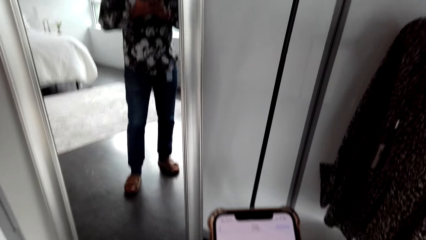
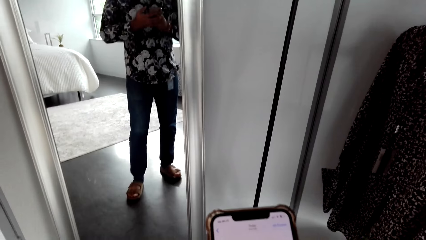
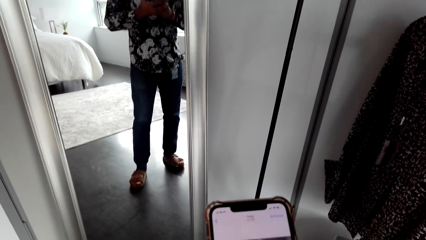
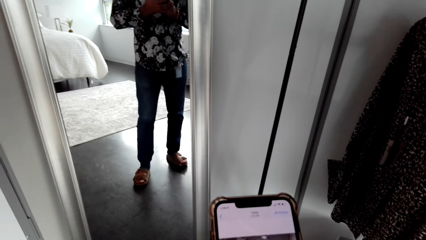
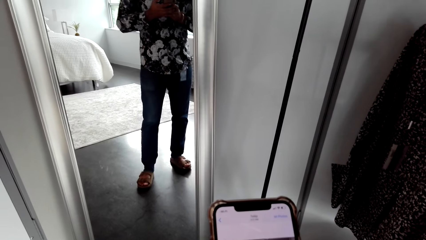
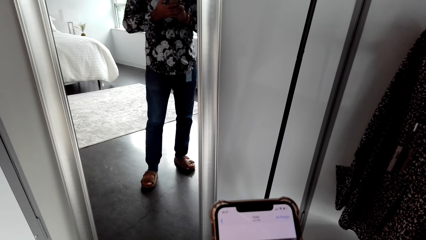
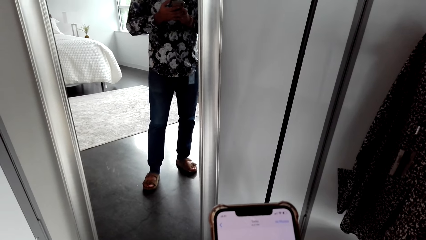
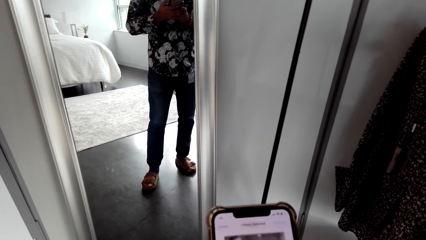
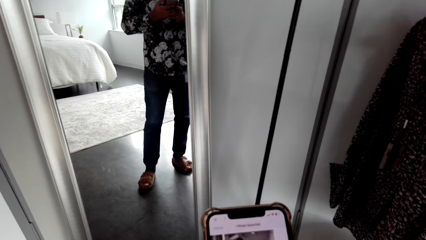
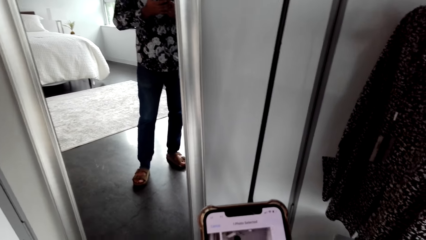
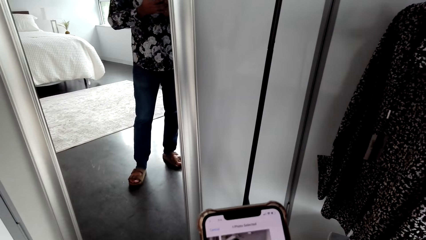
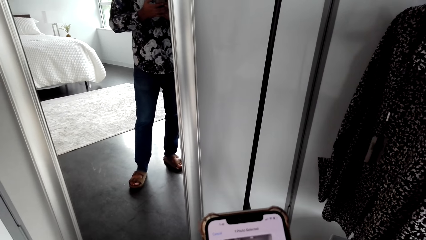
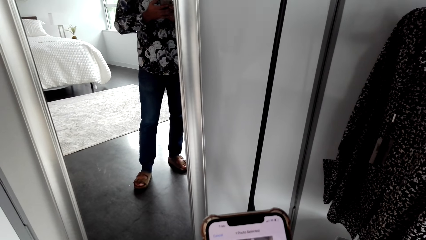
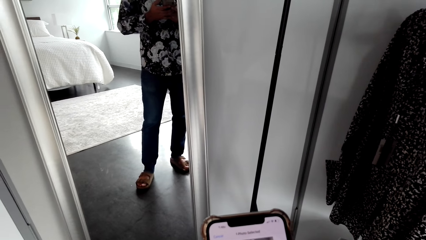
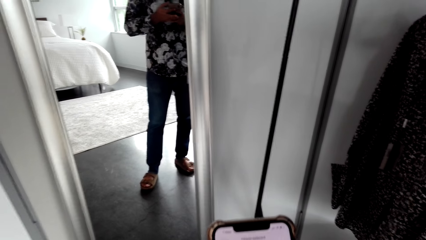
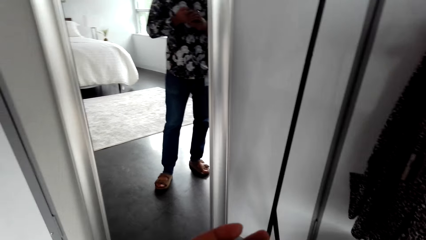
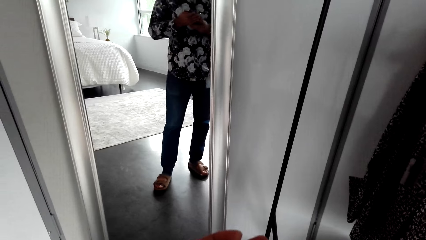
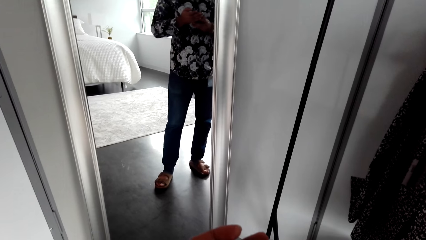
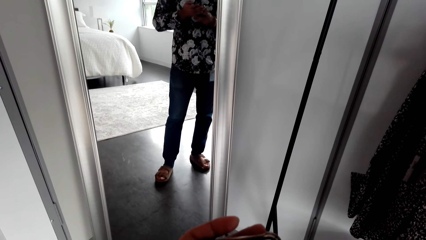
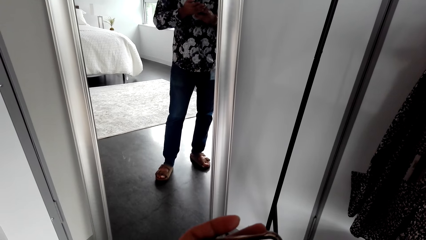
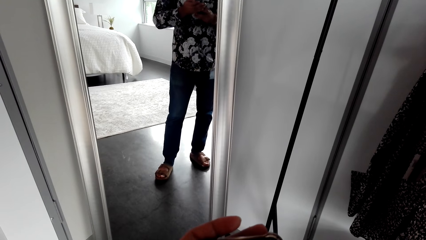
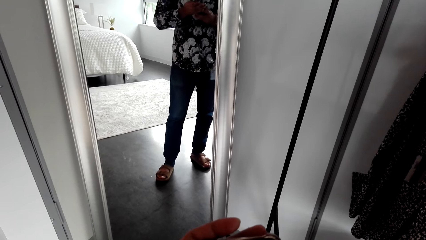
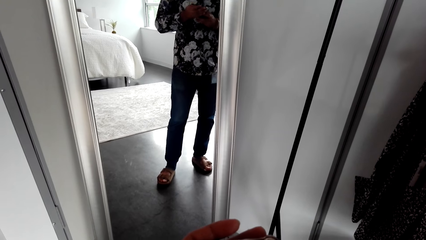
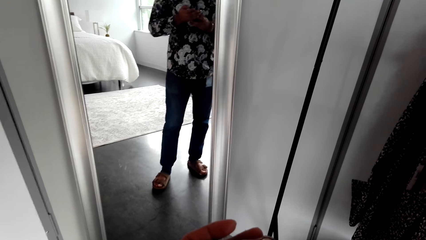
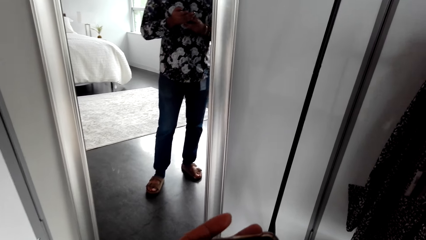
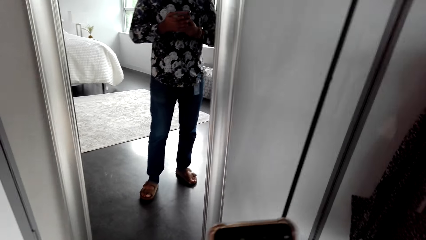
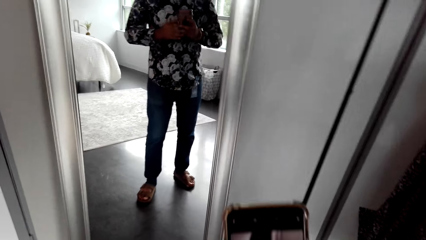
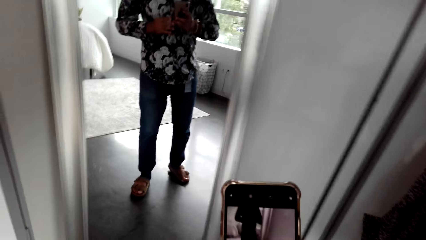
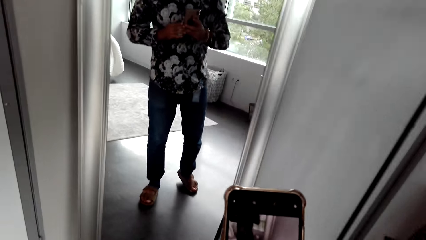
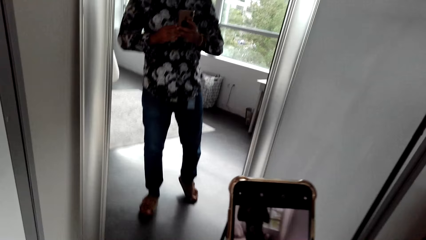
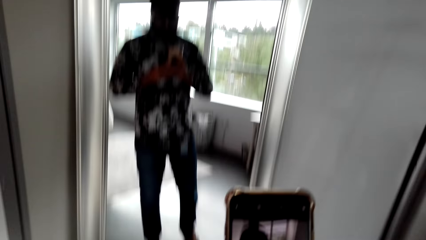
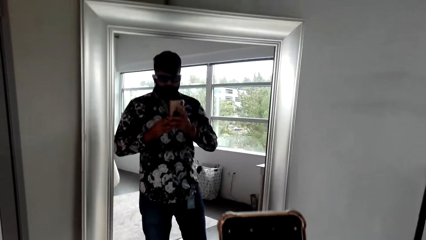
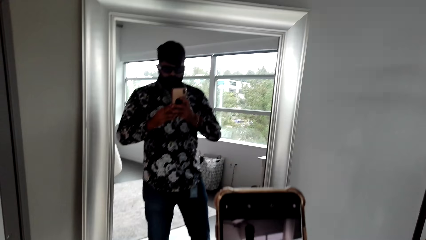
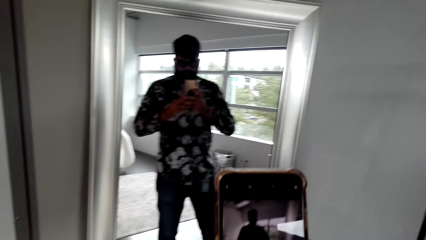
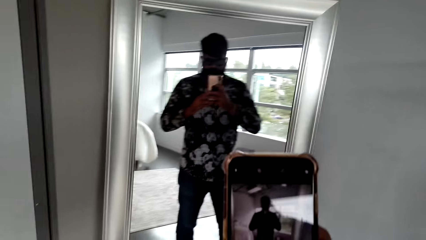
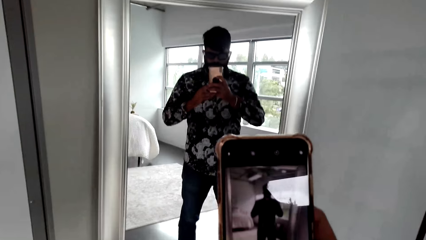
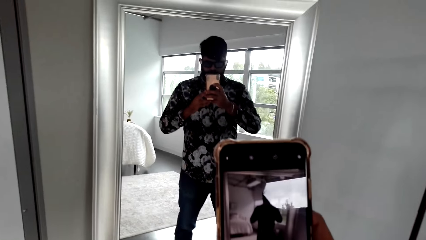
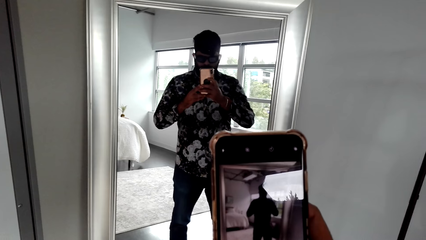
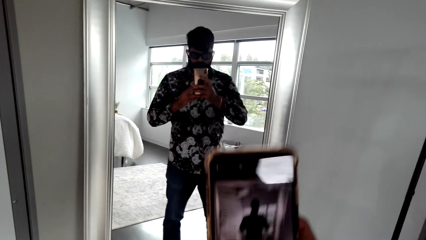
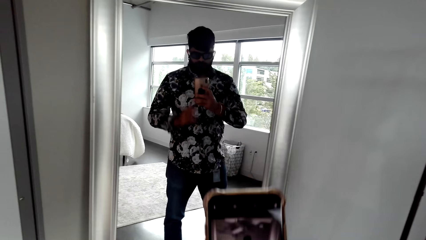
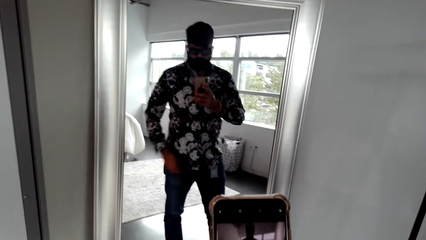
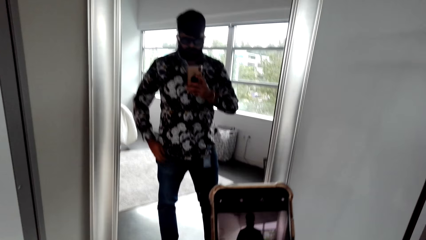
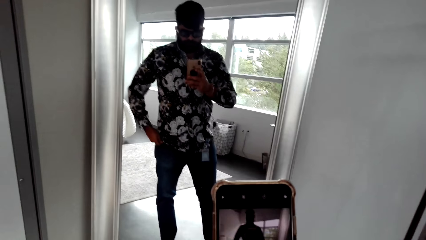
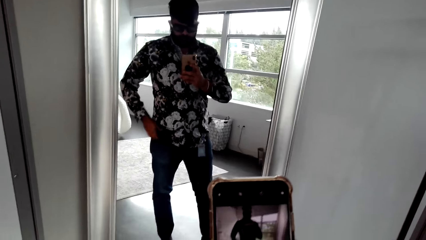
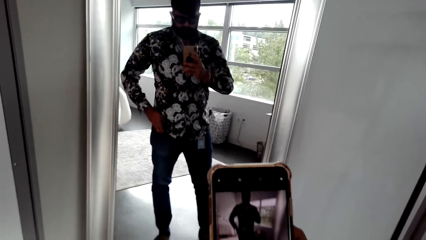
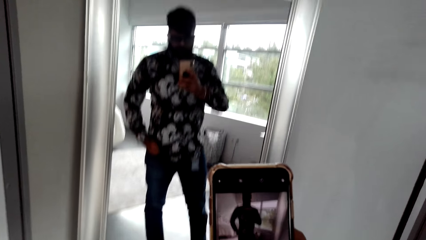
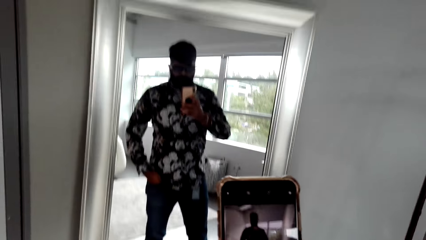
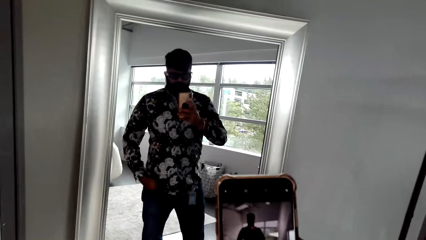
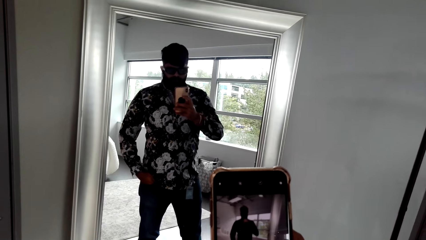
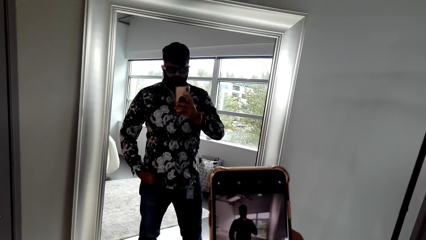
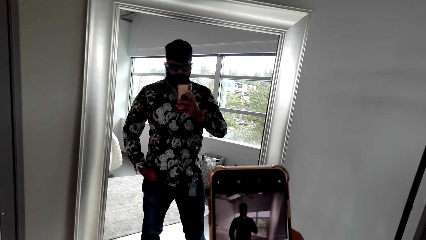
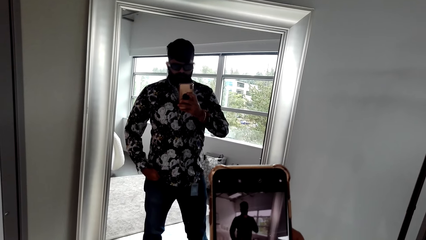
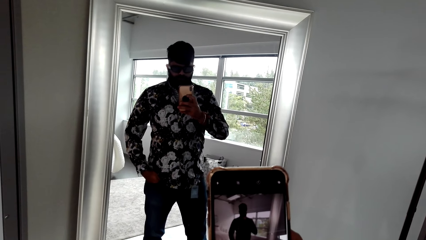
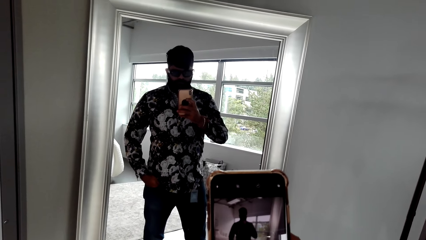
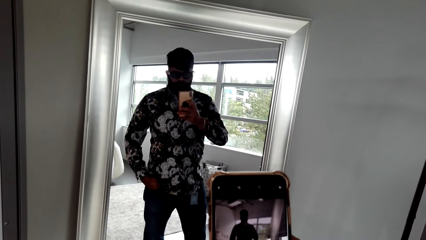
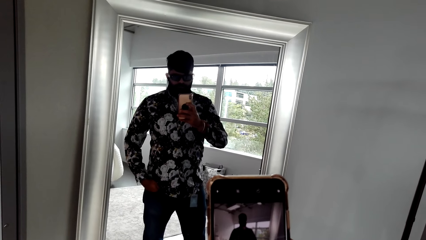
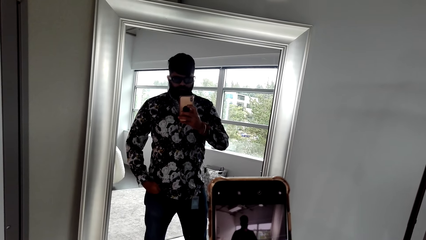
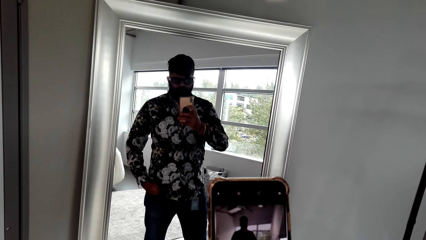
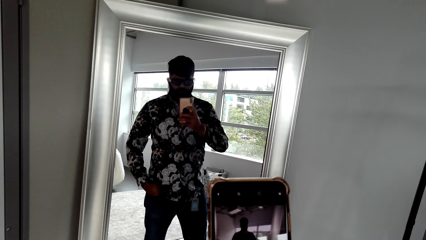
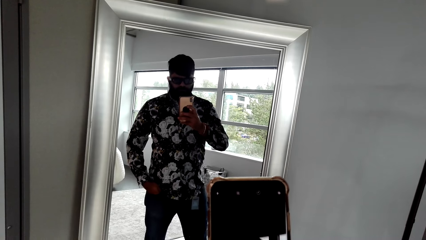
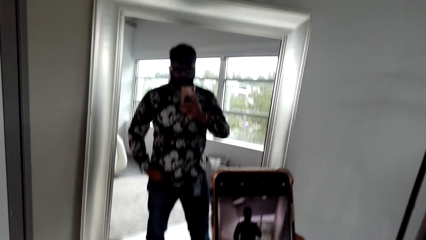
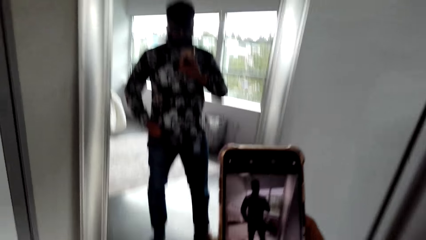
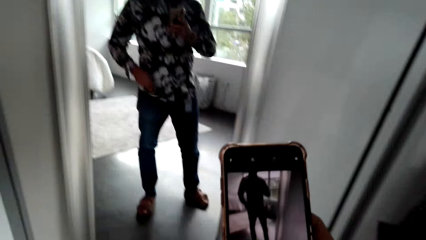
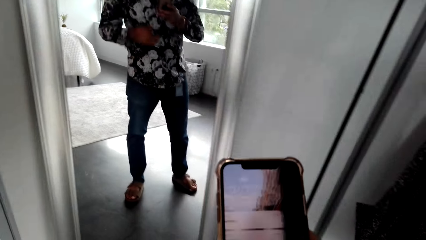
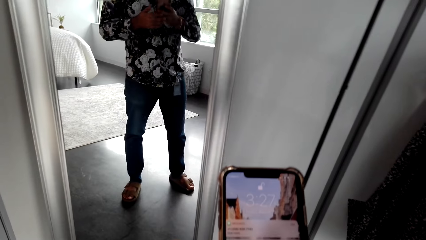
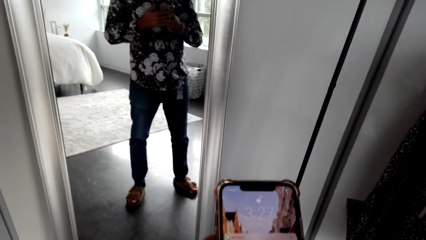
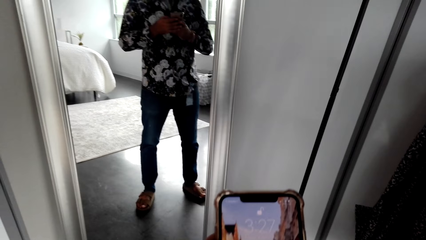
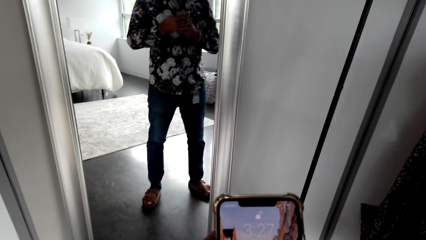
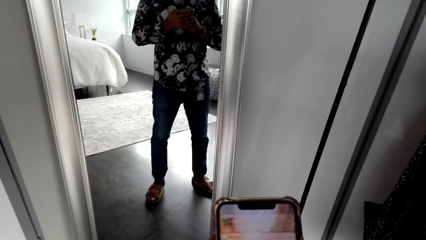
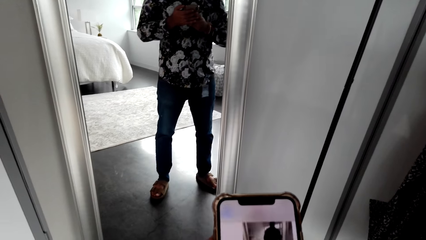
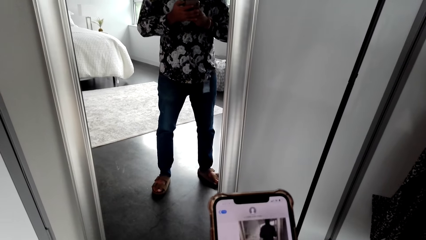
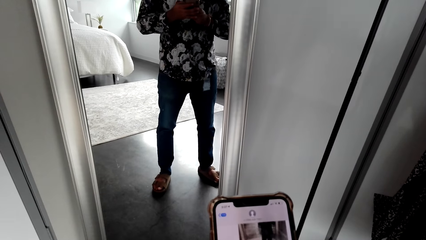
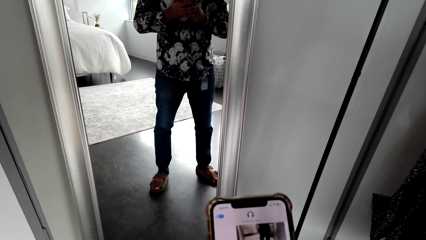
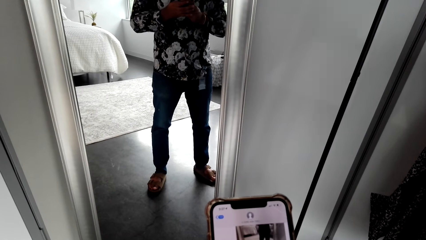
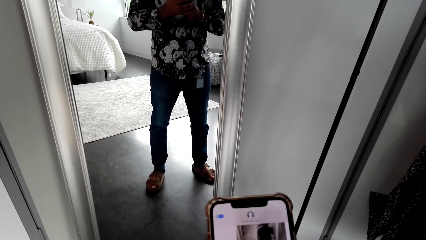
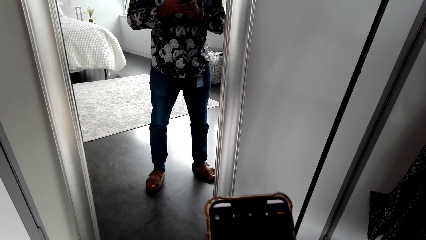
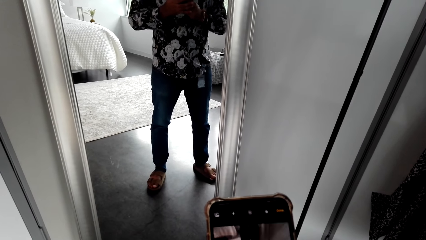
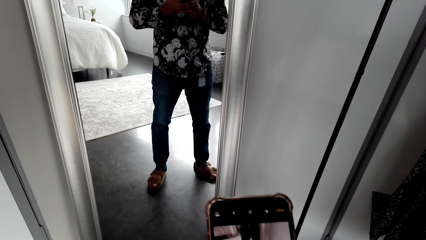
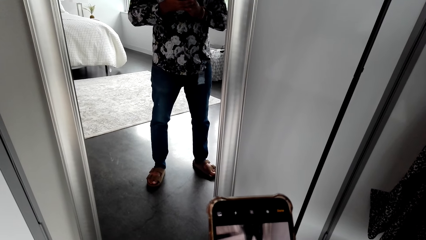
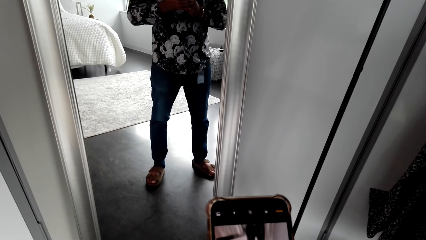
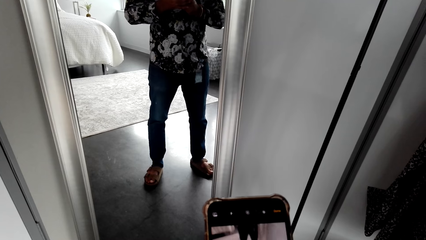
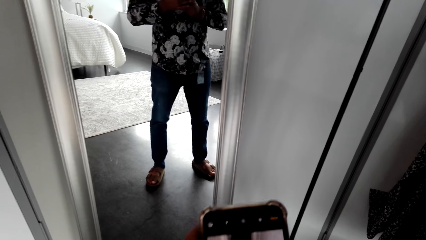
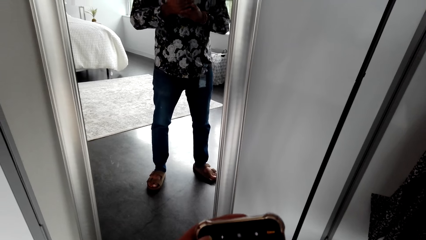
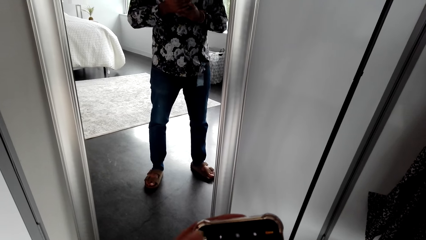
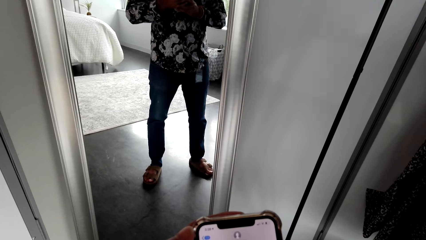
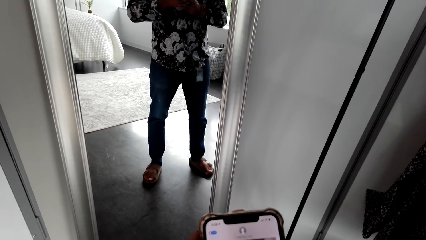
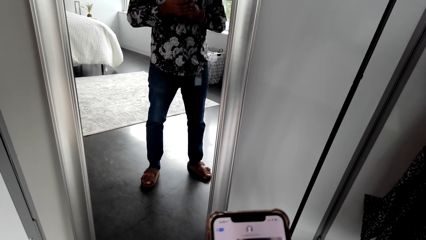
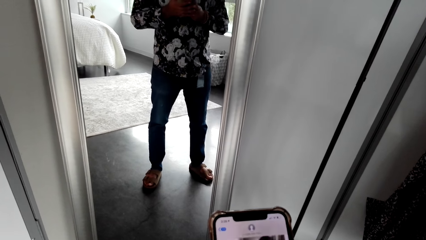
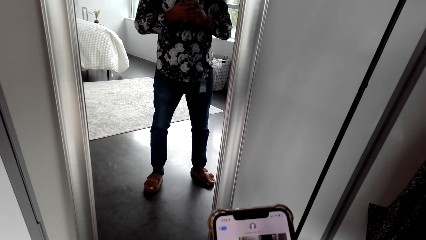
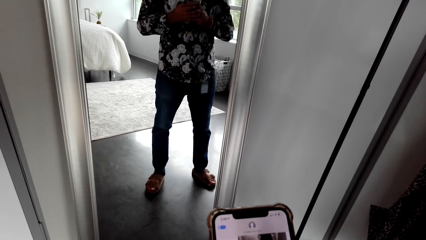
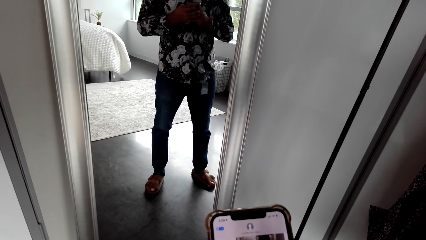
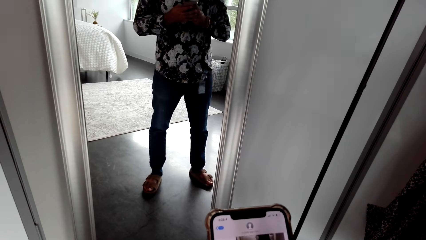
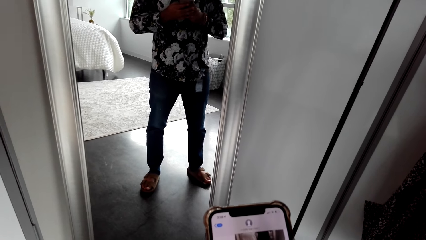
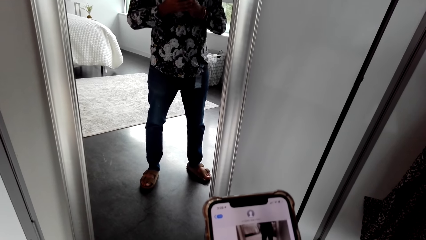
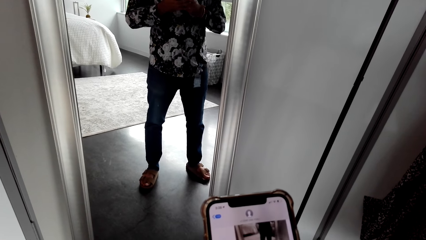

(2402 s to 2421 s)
The camera wearer looks at the phone. They take a picture with the phone. They look at the phone.
